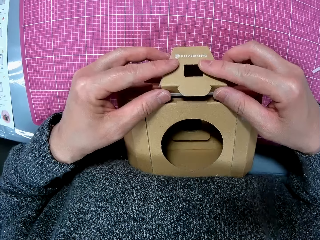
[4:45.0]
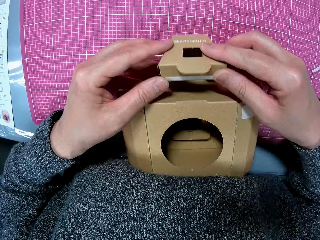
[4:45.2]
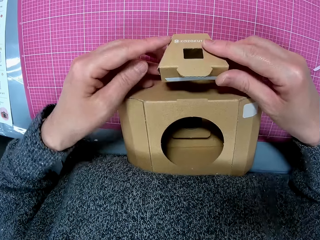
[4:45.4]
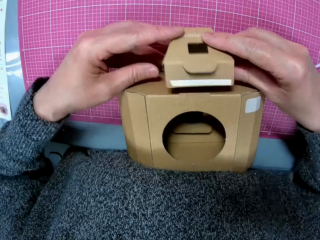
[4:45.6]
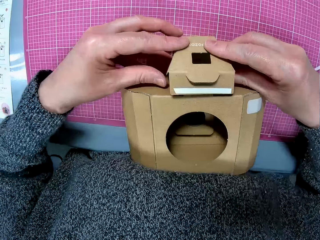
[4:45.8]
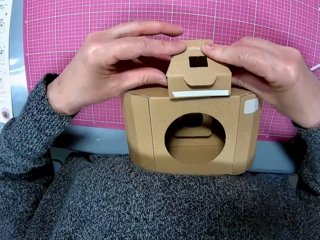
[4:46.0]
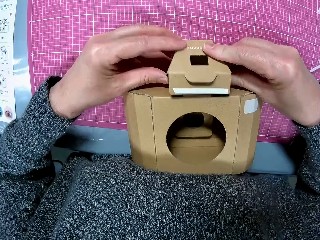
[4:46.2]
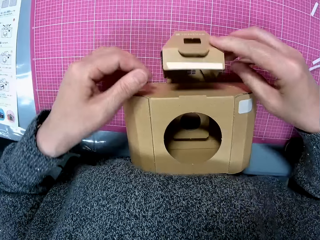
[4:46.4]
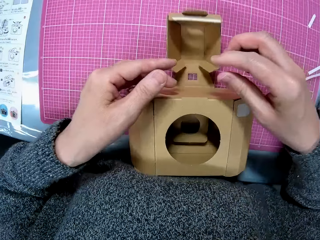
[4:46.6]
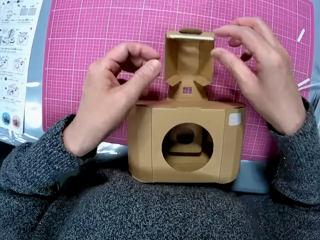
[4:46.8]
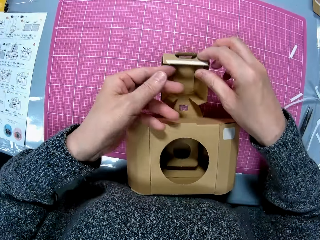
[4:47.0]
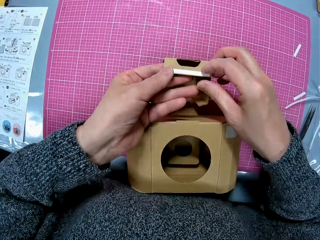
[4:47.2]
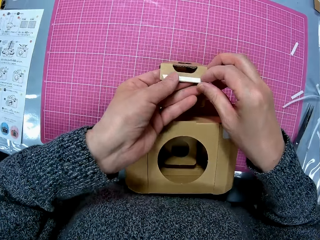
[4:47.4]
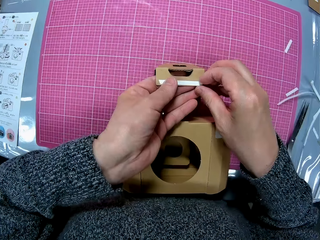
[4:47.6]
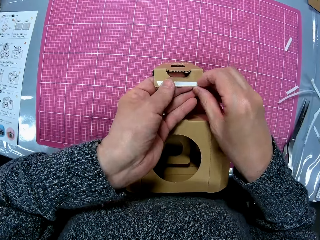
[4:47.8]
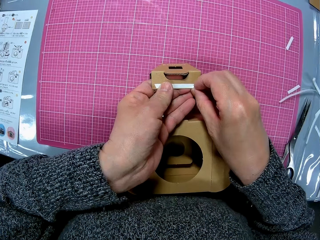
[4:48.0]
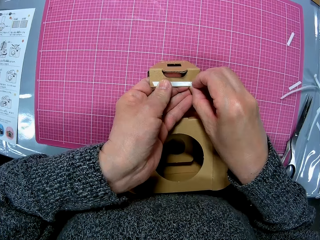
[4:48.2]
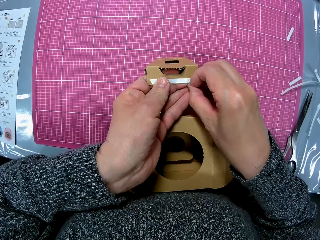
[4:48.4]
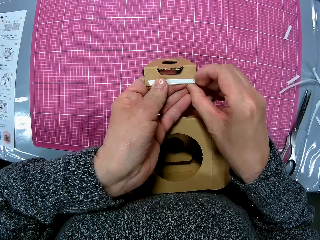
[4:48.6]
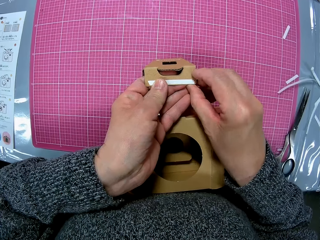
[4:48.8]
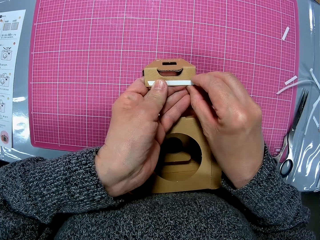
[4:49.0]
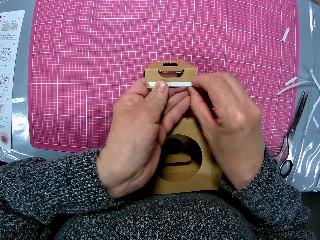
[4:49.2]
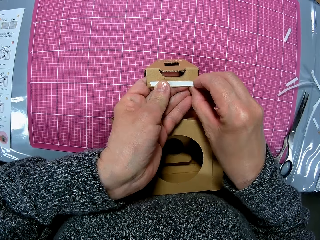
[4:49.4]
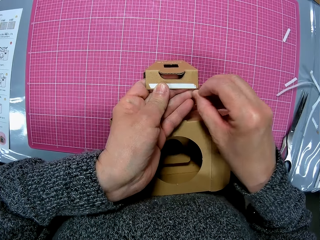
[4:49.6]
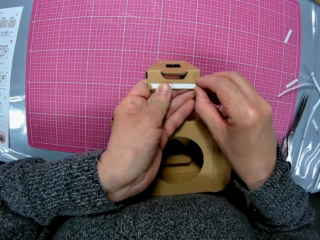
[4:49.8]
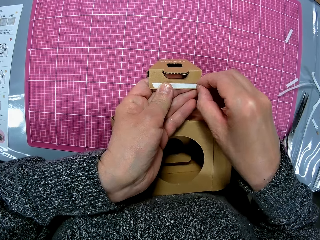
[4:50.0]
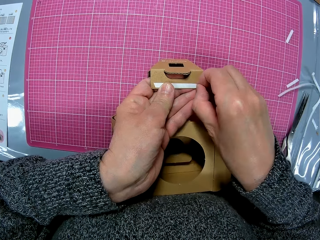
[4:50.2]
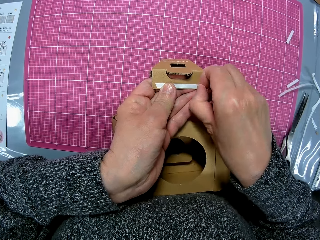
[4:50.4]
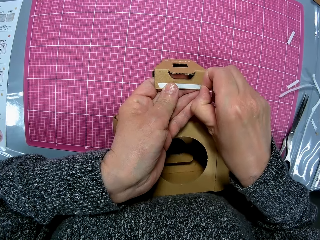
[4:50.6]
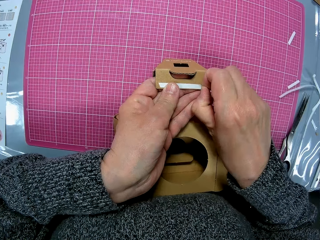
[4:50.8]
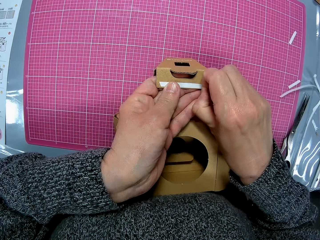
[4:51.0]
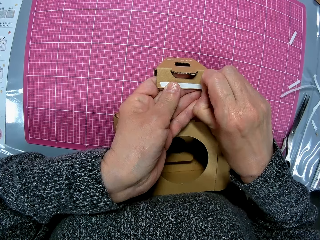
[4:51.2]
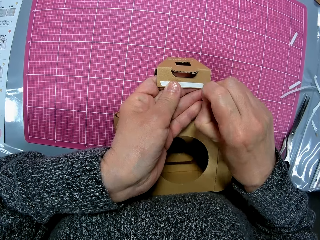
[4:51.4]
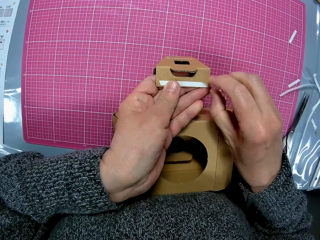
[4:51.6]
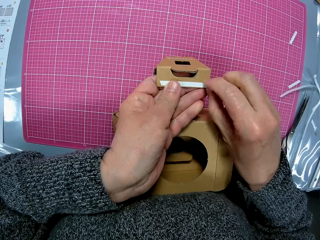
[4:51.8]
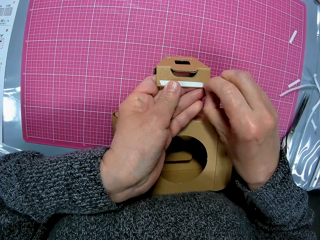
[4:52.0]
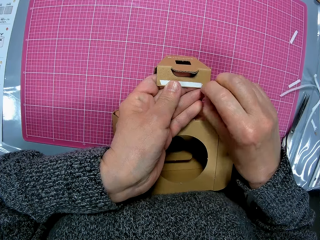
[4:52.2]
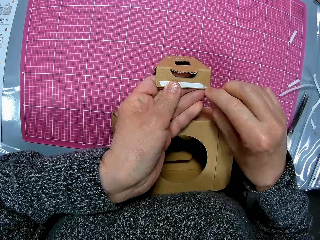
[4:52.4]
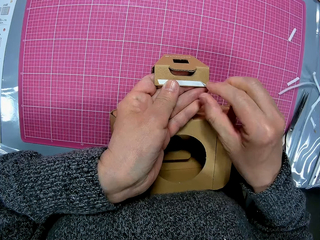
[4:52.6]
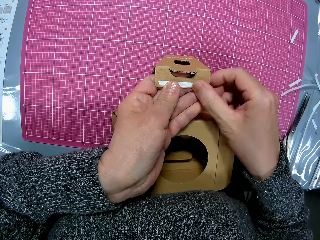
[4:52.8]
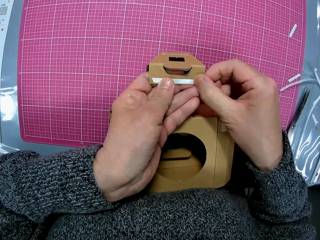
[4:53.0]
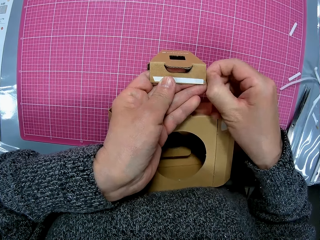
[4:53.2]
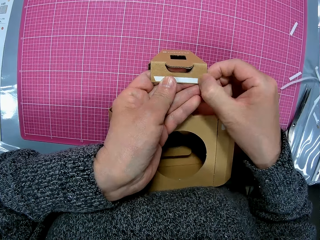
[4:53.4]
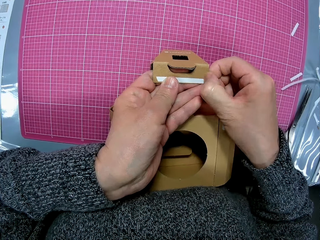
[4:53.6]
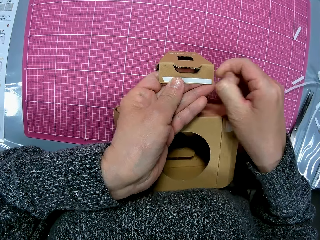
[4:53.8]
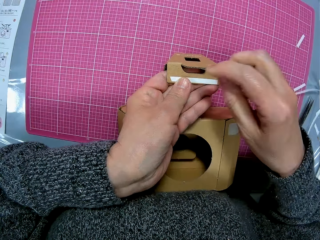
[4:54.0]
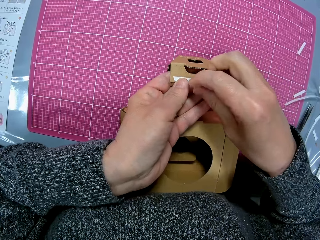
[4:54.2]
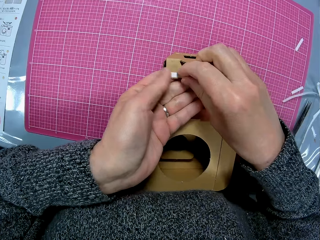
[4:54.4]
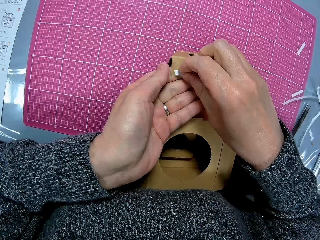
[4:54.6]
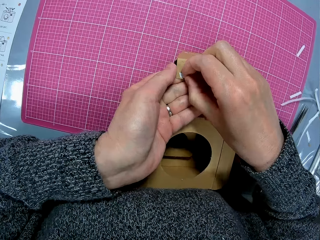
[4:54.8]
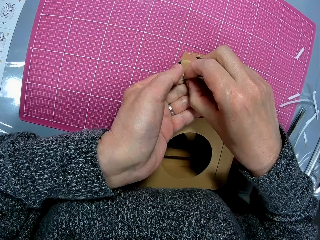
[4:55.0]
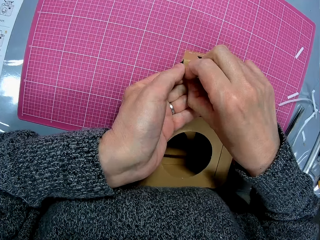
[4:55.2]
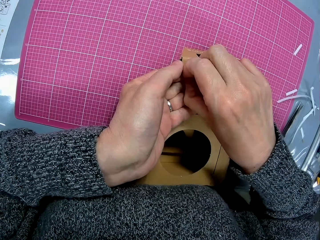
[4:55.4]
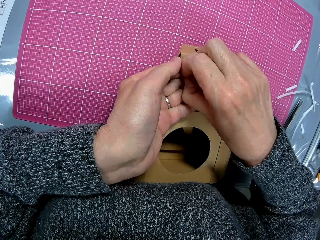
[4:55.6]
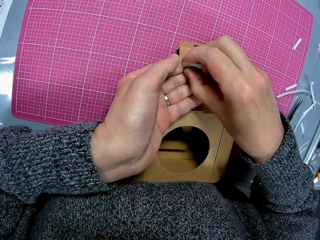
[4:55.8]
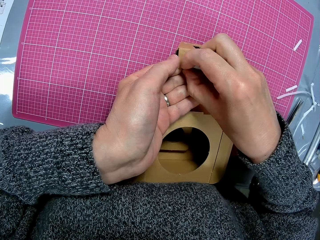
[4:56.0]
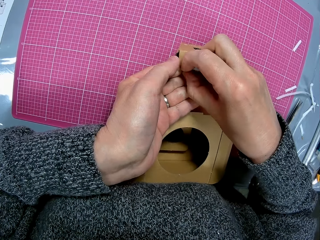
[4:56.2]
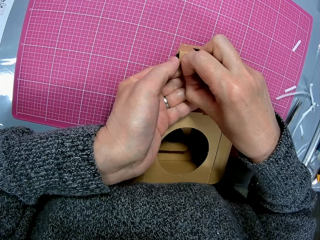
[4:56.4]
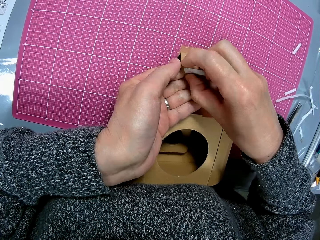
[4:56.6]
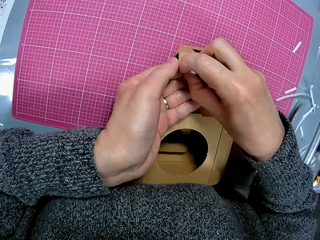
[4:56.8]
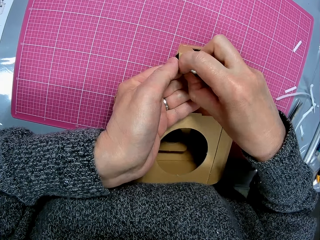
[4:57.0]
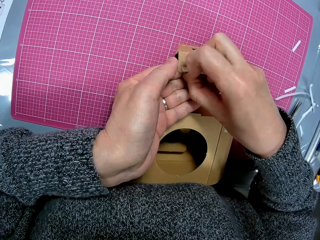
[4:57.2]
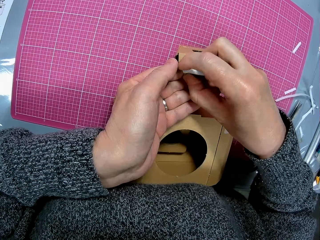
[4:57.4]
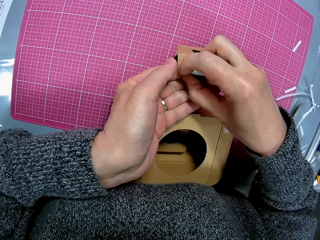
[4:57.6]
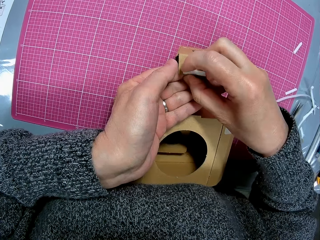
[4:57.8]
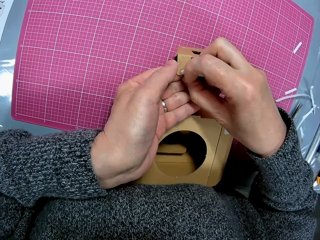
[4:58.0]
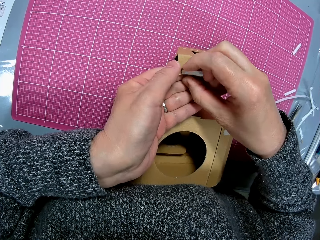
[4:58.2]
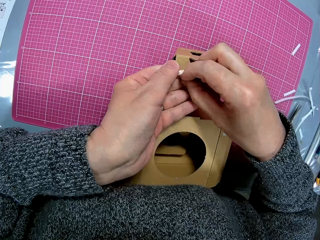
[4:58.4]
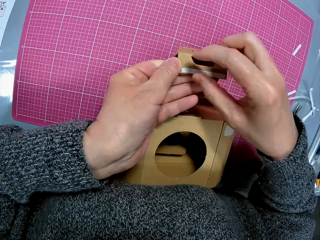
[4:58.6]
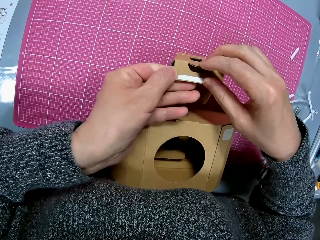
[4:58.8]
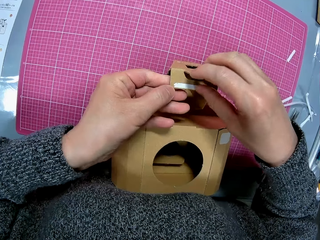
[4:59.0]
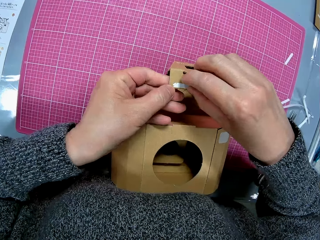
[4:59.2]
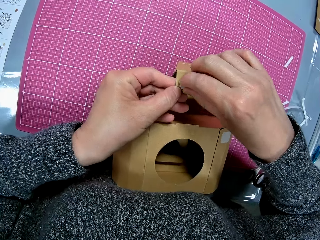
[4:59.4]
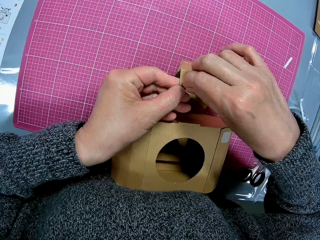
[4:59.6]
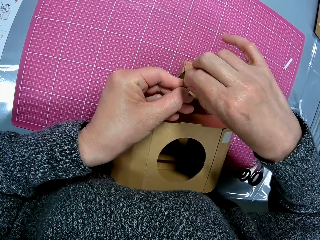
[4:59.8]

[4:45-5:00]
The camera wearer peels off a white double-sided tape from a tip of the cardboard. They glue the white tape back on the tip of the cardboard. They peel off the white tape from the tip of the cardboard.

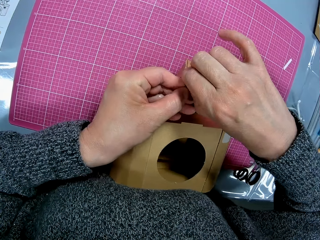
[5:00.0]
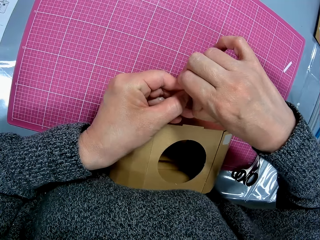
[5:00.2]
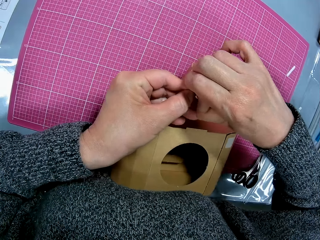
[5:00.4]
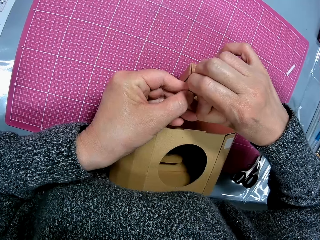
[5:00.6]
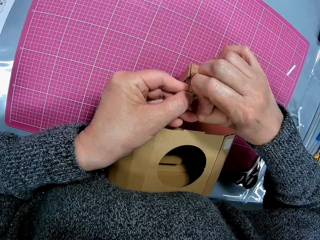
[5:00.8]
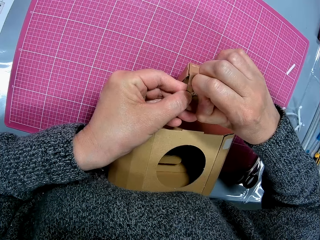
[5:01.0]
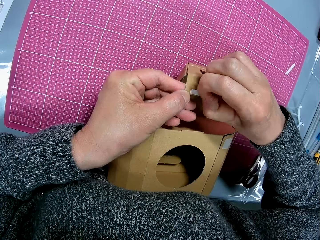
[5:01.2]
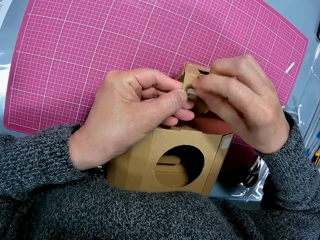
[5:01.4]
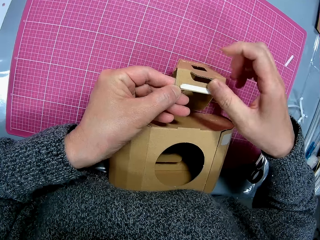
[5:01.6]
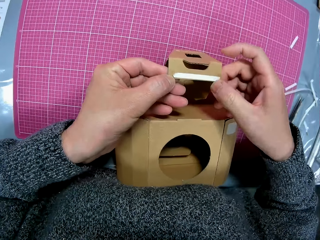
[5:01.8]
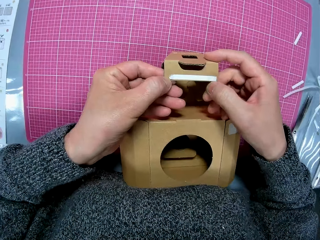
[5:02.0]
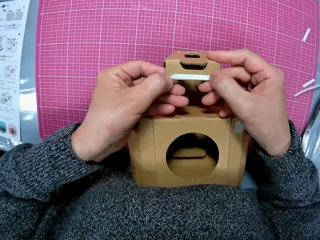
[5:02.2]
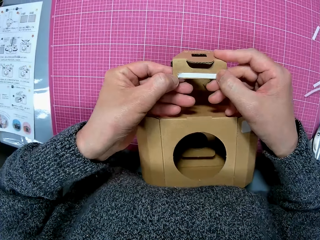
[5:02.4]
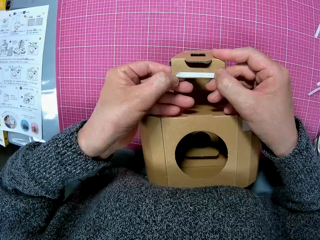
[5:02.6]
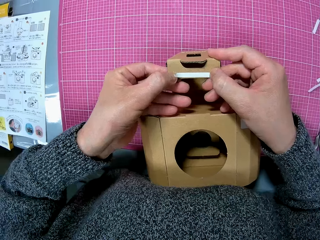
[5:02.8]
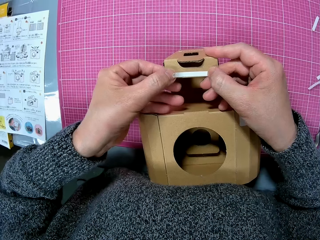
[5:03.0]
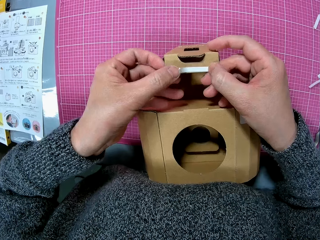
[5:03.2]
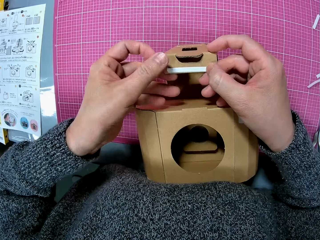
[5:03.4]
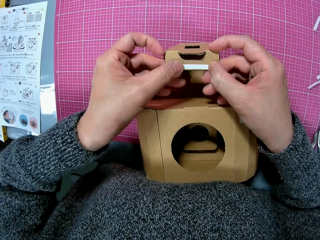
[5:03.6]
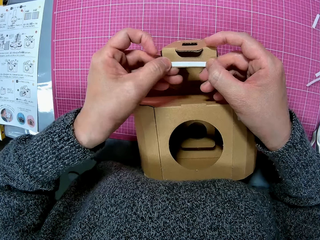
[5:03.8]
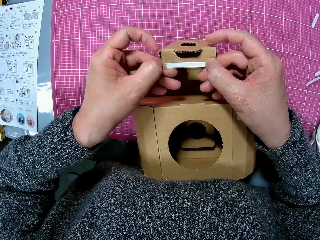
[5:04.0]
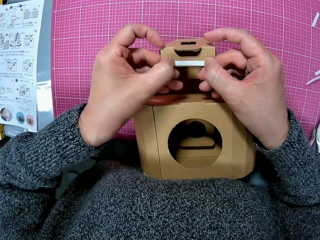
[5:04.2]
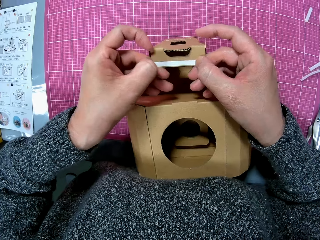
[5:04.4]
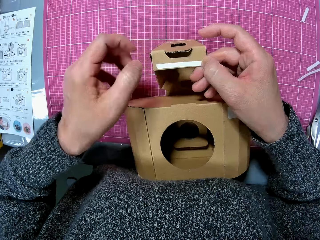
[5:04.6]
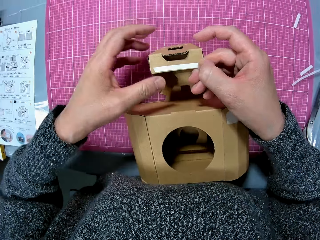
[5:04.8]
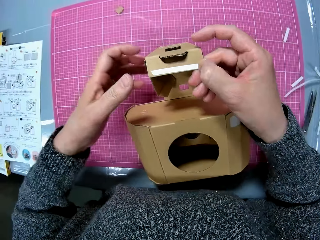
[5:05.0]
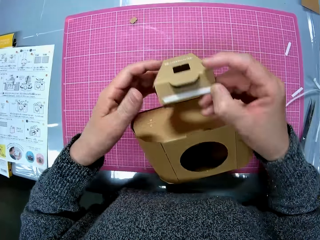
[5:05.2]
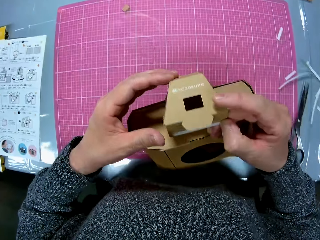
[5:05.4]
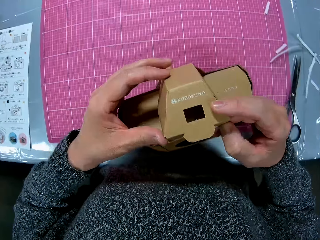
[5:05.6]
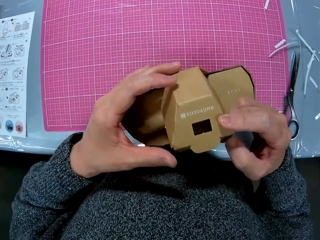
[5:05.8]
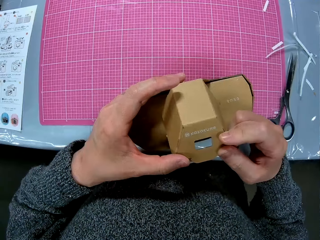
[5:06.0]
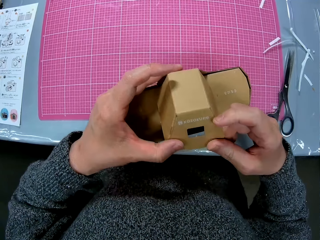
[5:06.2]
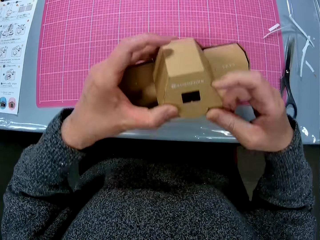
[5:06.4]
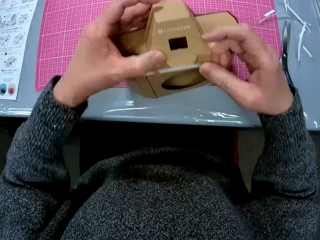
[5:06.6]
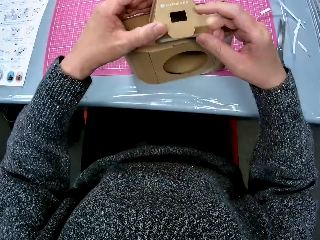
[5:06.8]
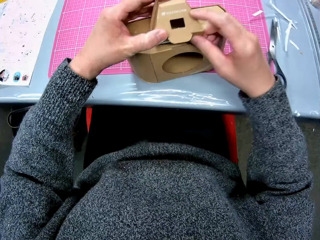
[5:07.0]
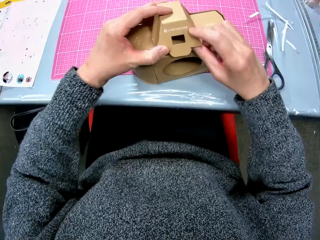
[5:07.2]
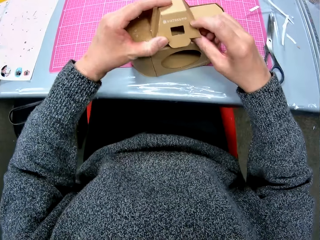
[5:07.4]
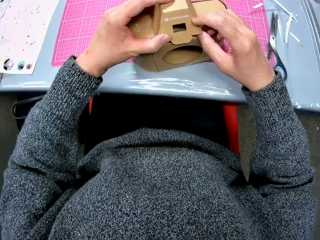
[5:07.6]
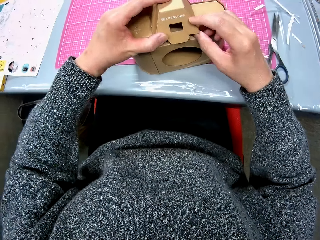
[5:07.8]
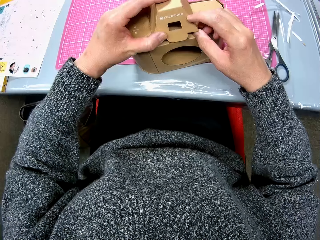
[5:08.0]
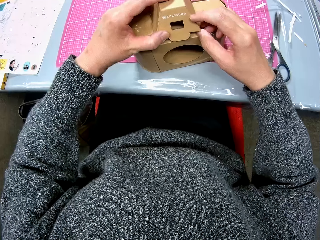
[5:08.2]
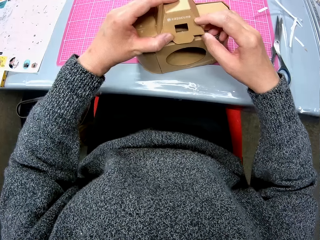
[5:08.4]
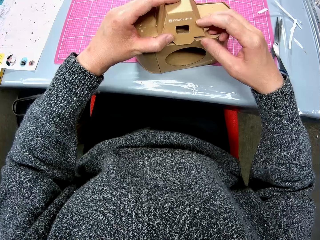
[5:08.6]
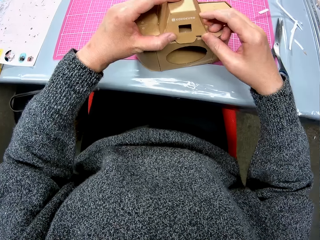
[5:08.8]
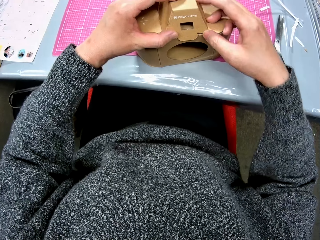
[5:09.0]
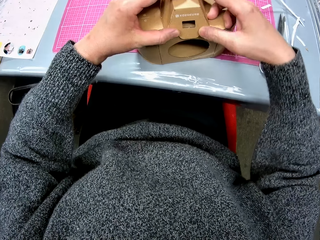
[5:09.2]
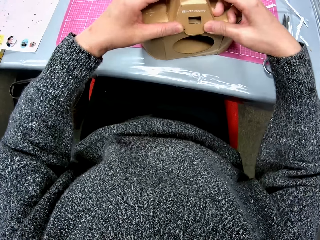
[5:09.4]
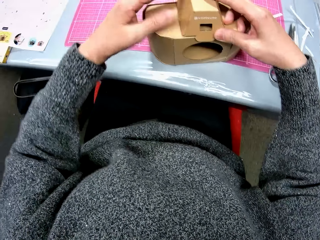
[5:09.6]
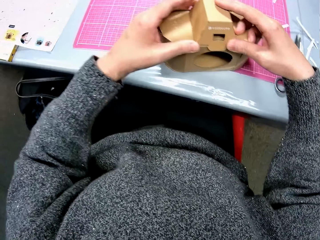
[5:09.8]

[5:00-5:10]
The camera wearer glues the white tape back on the tip of the cardboard. They fold the cardboard camera model at the top. They fix the box.
